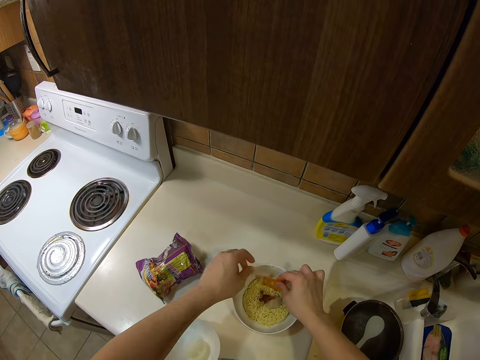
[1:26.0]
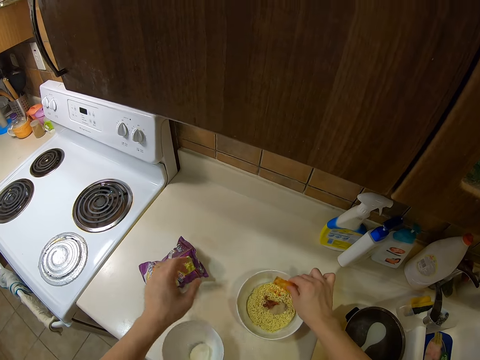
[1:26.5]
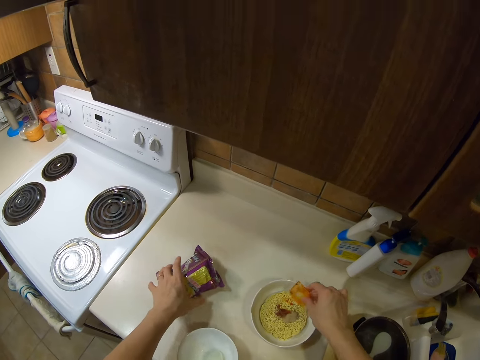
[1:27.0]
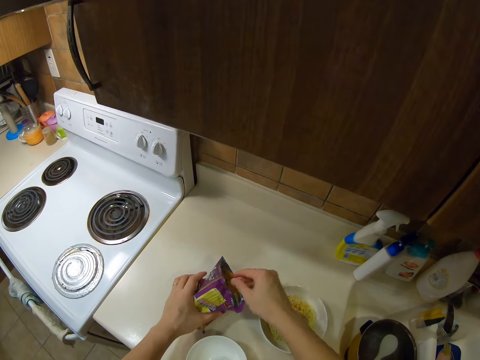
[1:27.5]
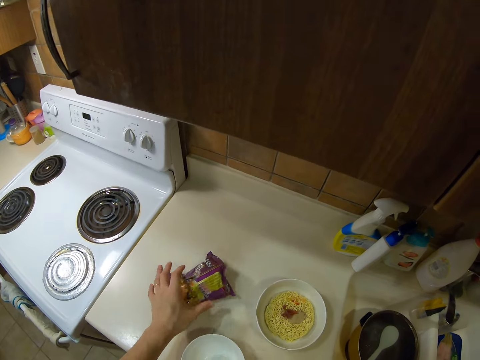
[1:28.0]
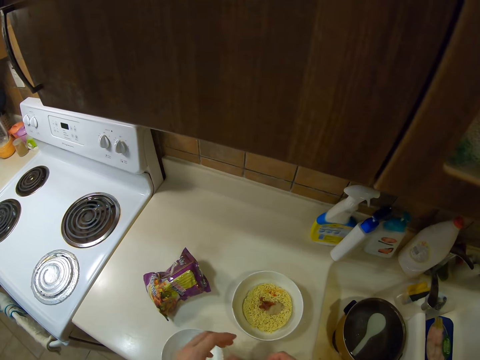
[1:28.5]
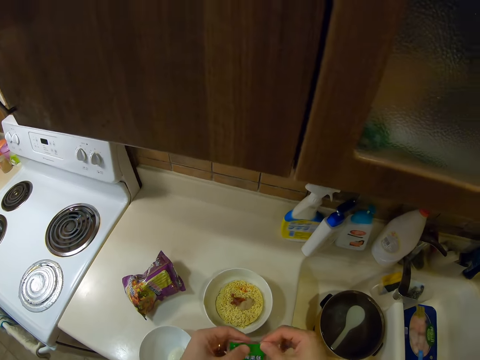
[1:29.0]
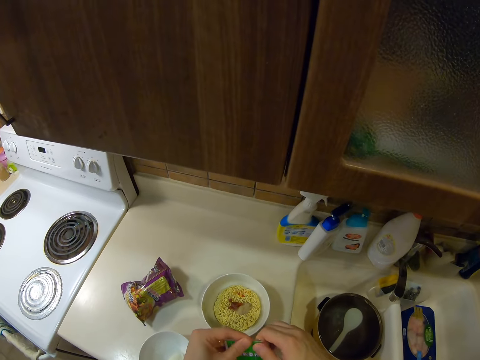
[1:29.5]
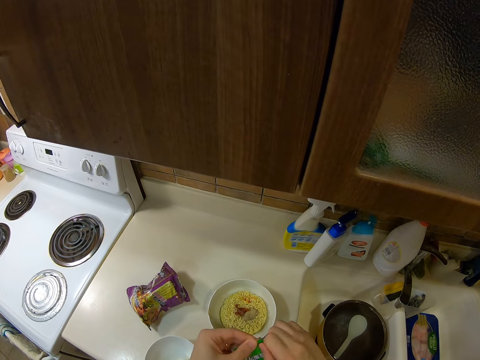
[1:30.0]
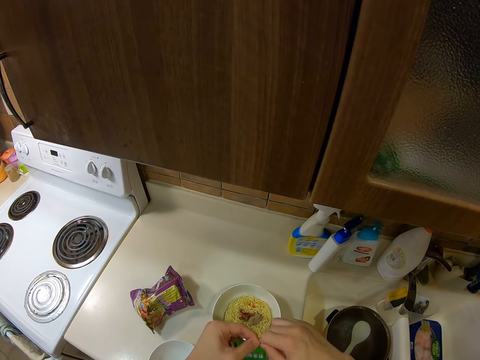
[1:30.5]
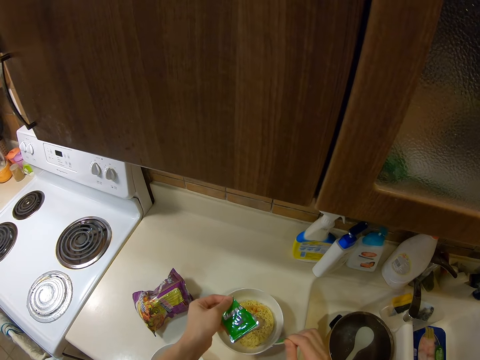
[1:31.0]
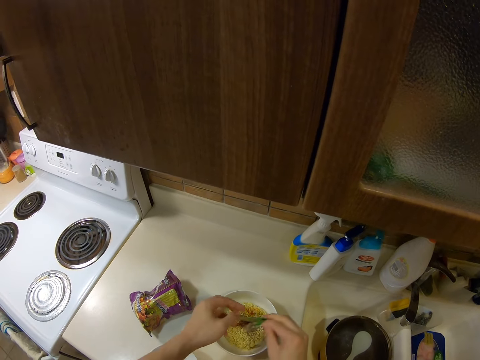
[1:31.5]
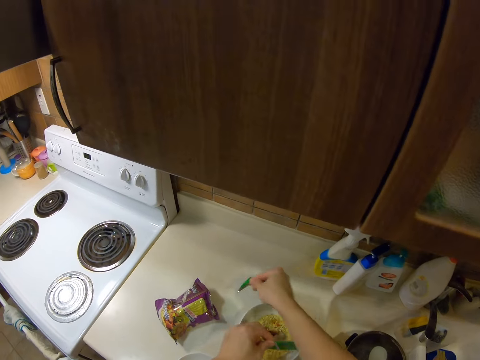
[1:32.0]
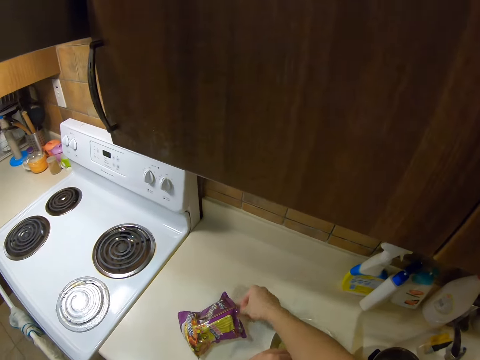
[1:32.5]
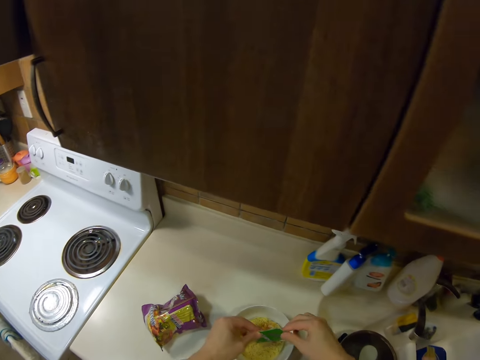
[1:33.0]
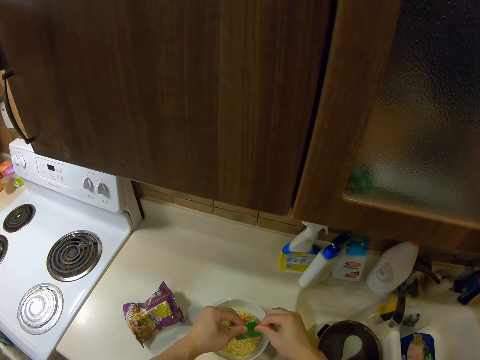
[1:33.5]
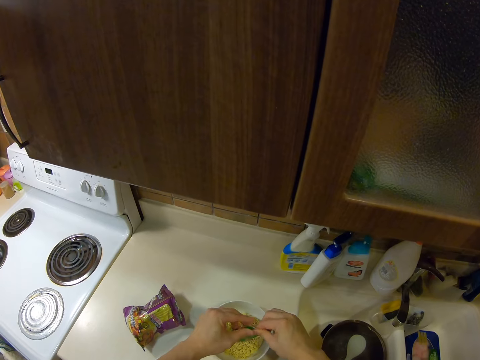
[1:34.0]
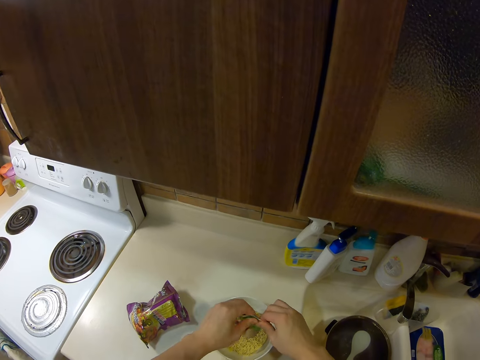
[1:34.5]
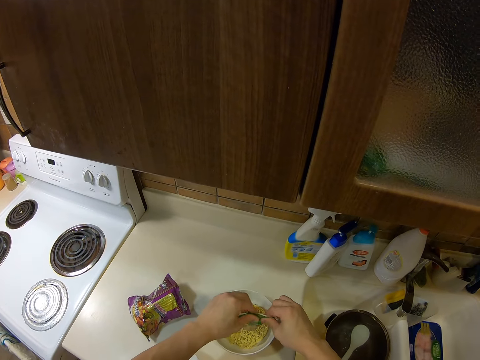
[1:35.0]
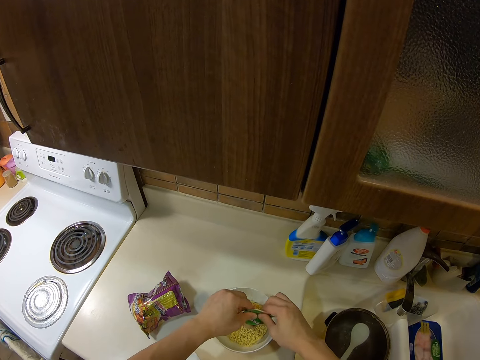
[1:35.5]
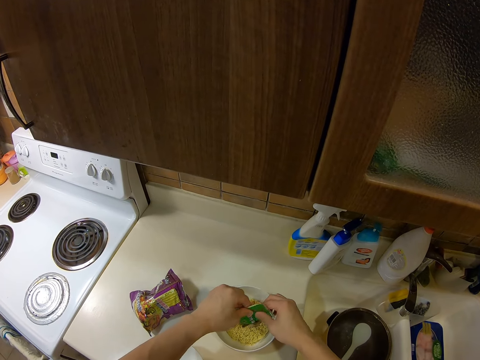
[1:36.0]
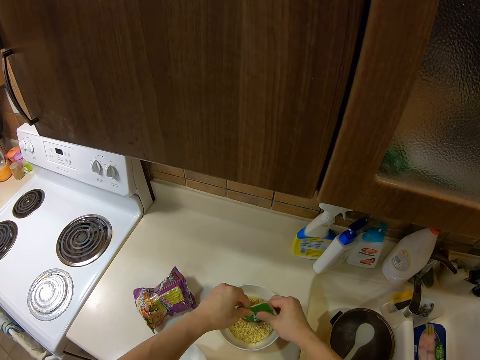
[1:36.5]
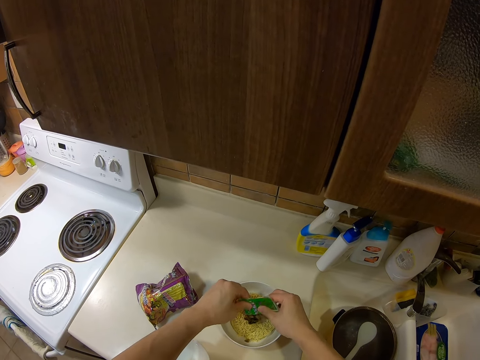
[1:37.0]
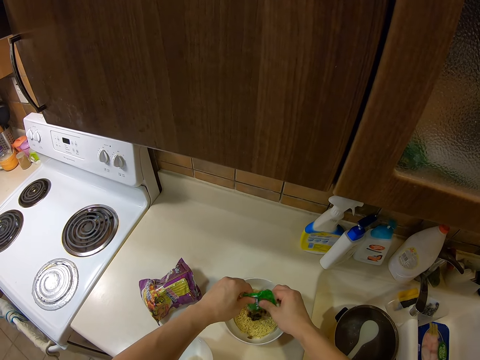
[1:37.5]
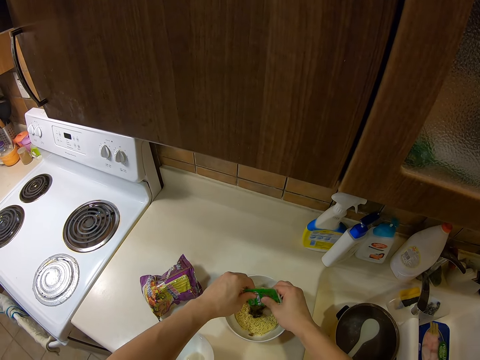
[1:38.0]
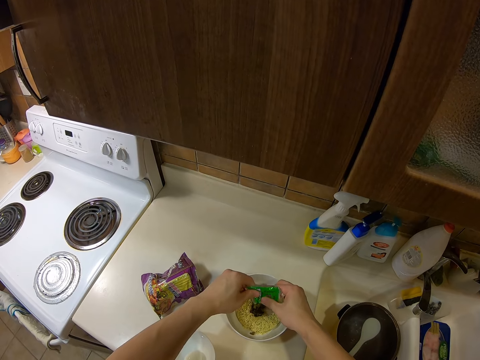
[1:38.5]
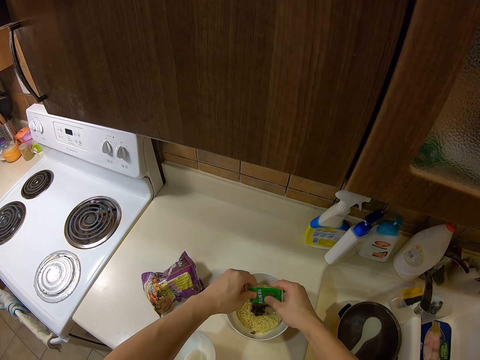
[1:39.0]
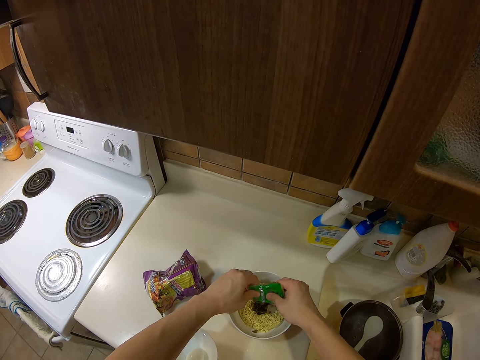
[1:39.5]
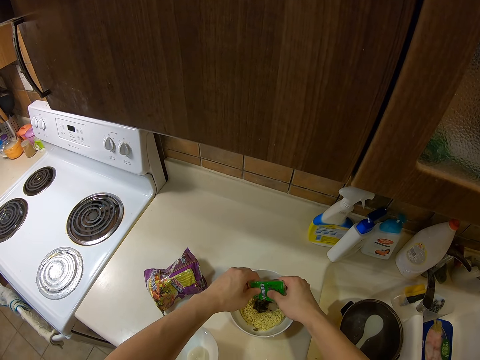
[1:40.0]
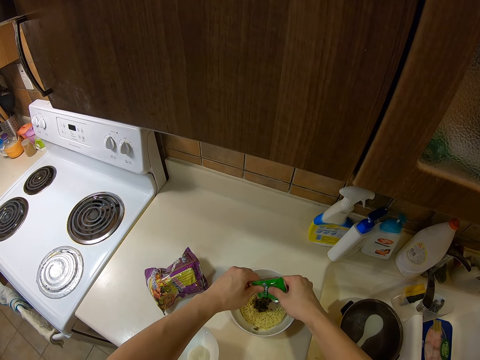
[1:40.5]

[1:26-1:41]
The camera wearer puts something in the empty packet. They cut open the object. They pour something into the bowl.

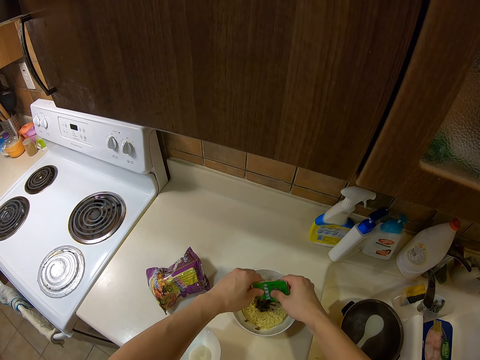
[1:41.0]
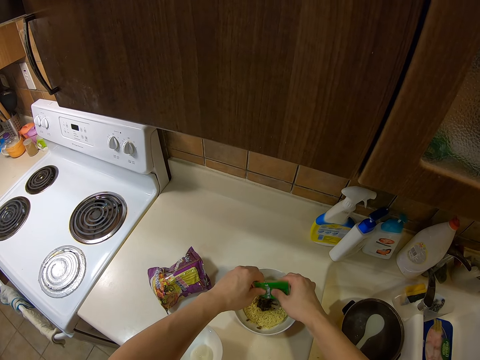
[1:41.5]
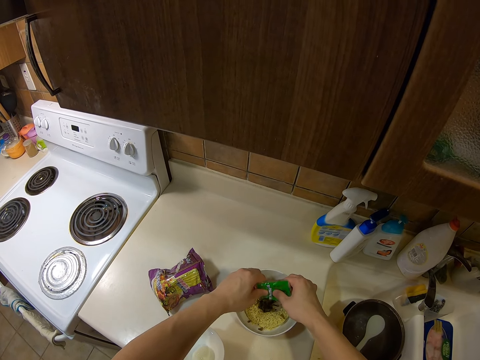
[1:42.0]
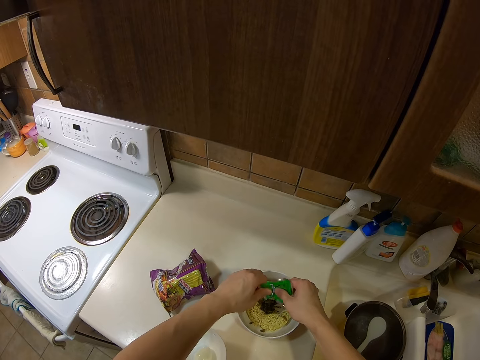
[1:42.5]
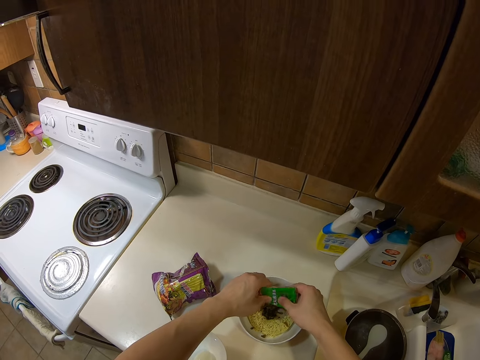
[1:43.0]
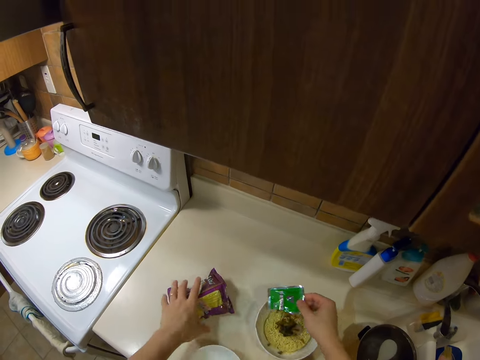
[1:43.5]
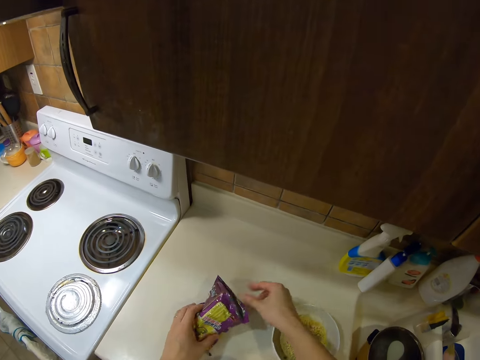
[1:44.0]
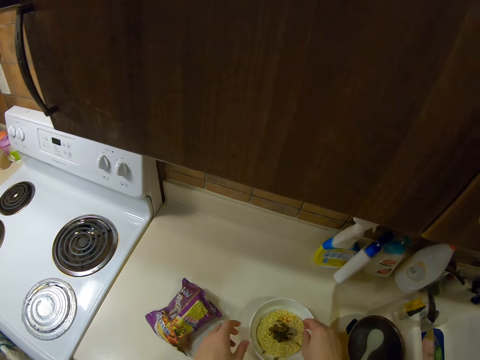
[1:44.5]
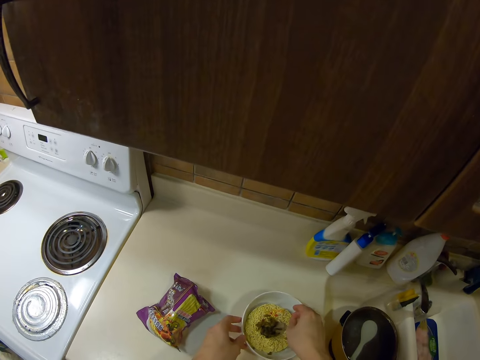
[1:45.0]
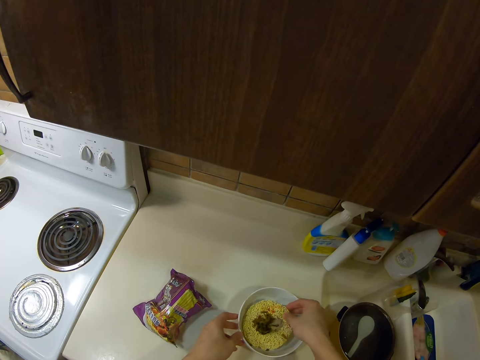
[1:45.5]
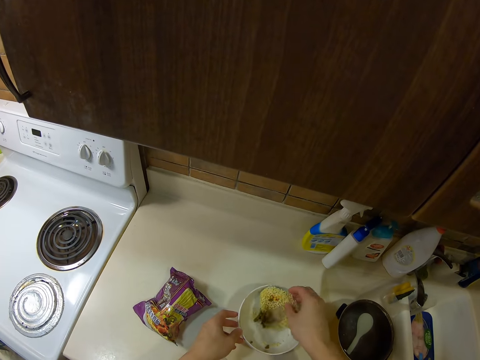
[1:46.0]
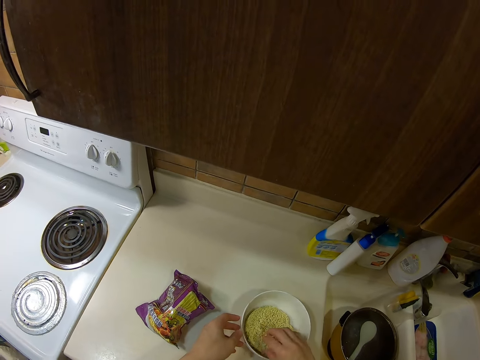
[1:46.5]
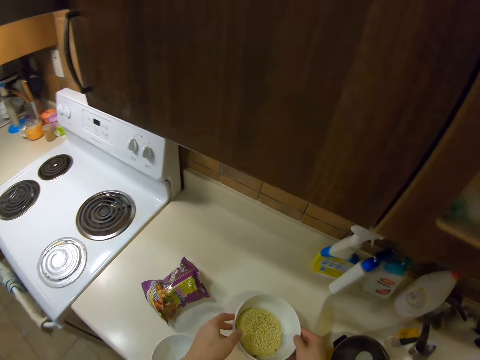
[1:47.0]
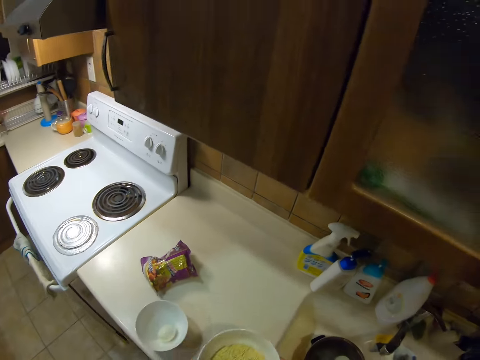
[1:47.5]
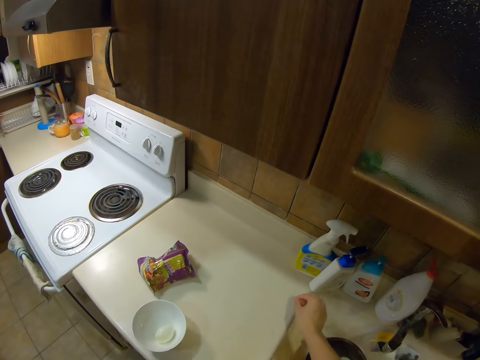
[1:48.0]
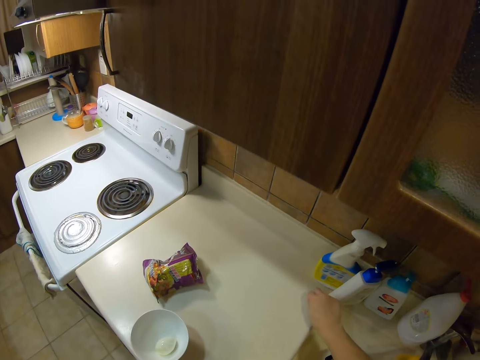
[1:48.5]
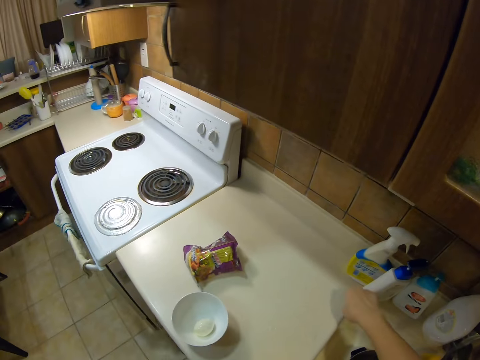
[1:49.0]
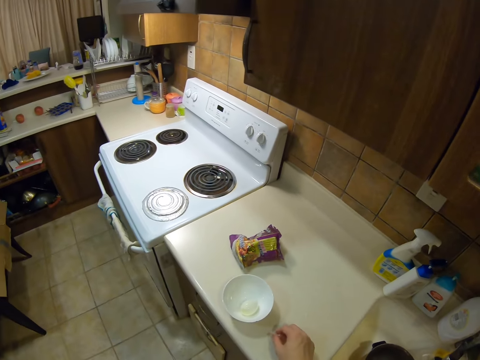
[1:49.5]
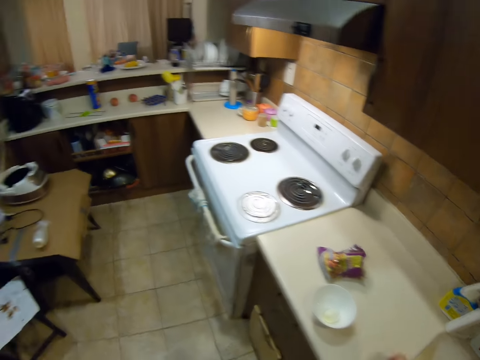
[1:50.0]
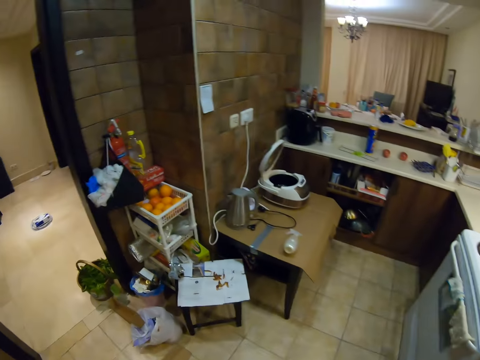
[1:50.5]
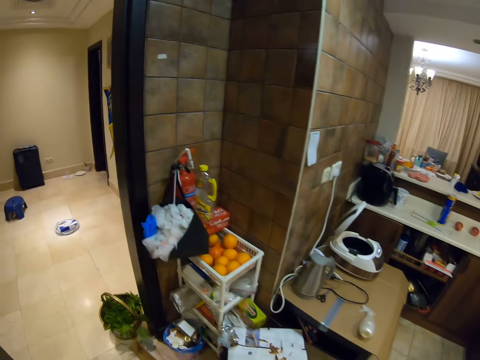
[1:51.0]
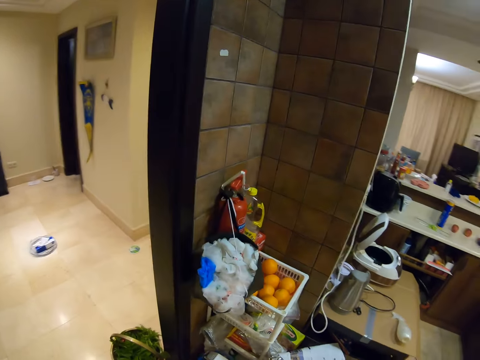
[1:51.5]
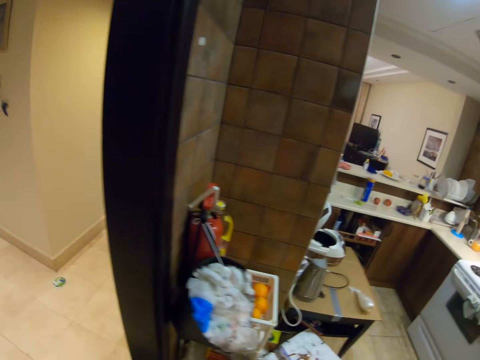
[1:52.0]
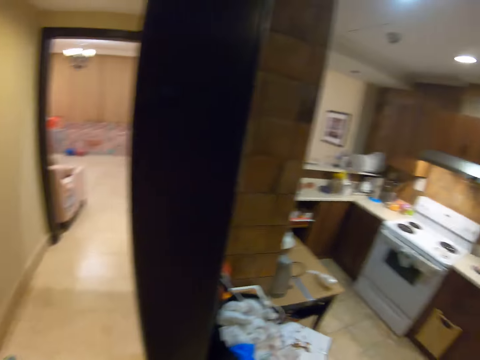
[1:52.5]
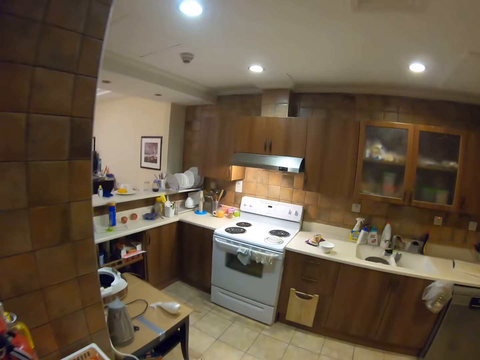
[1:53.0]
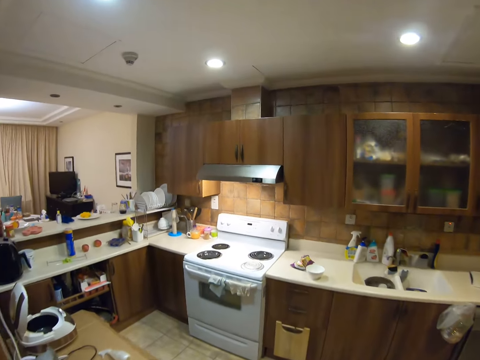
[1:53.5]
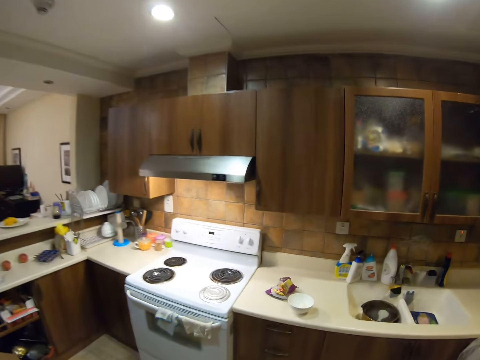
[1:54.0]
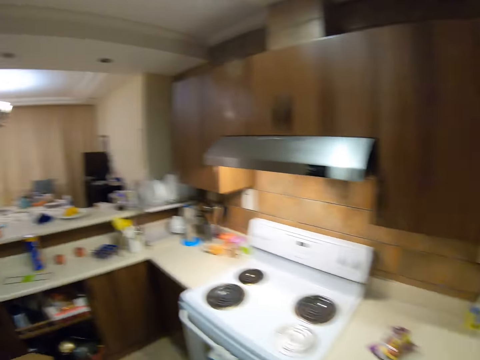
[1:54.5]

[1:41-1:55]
The camera wearer puts something in the empty packet. They pick up the noodles. They turn the noodles in the bowl. They pick the bowl. They pick something on the table. They walk back.
